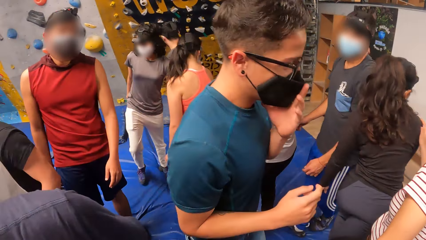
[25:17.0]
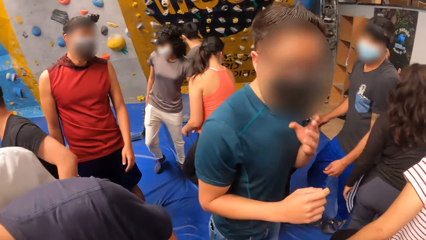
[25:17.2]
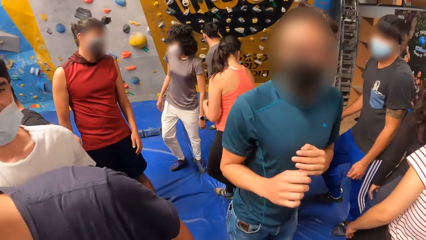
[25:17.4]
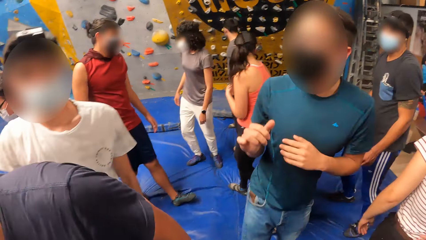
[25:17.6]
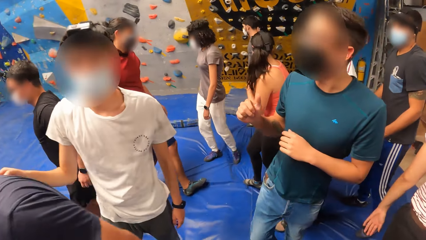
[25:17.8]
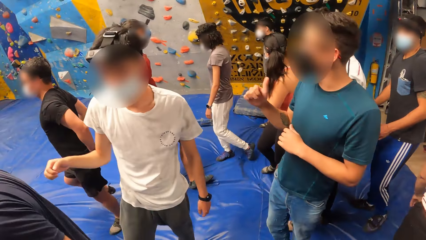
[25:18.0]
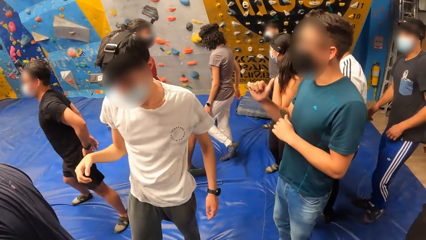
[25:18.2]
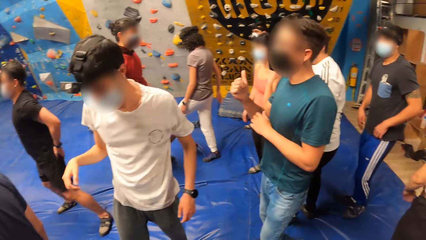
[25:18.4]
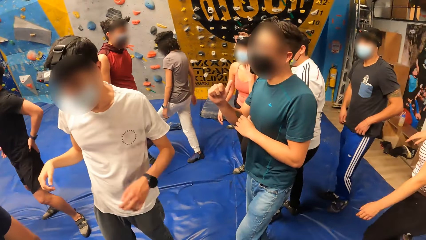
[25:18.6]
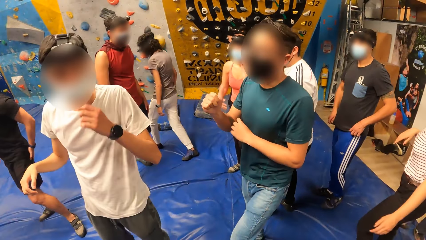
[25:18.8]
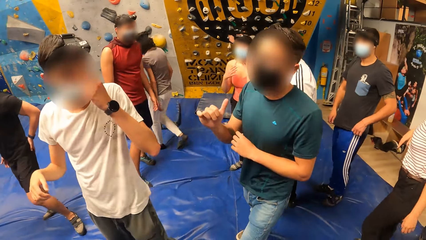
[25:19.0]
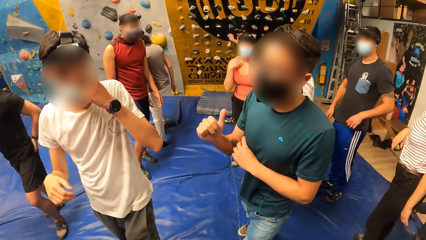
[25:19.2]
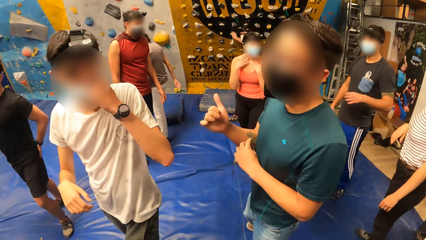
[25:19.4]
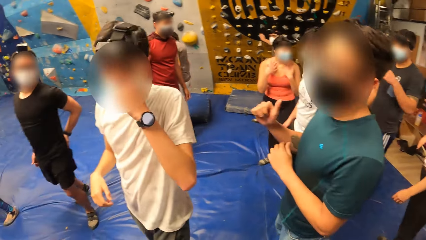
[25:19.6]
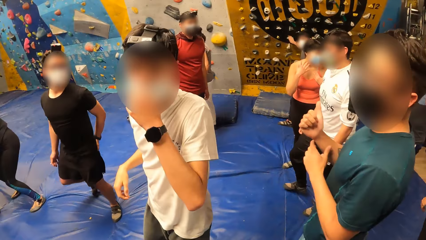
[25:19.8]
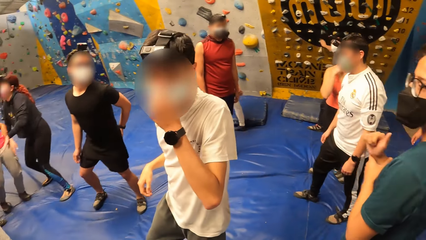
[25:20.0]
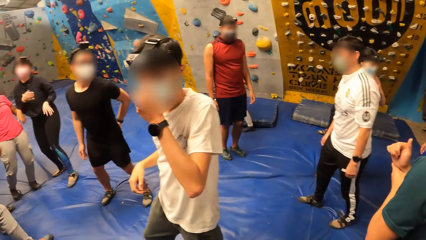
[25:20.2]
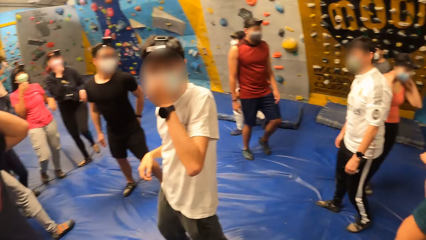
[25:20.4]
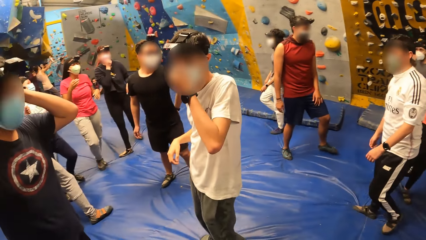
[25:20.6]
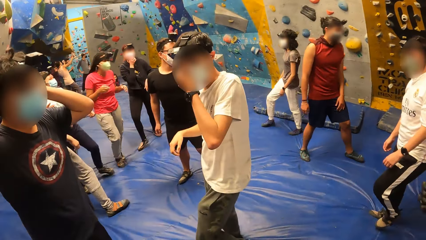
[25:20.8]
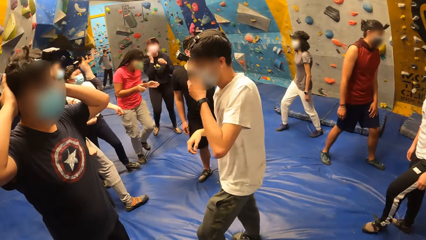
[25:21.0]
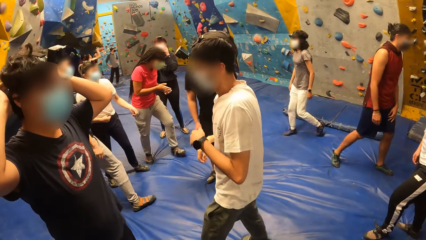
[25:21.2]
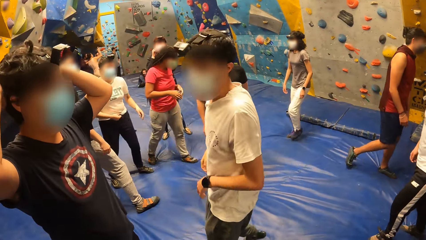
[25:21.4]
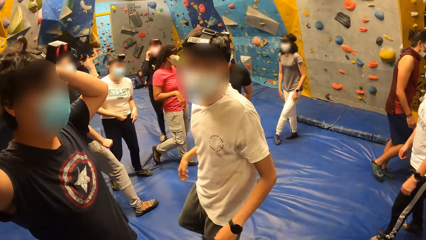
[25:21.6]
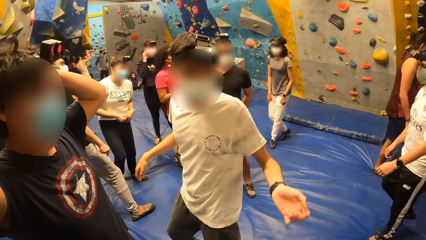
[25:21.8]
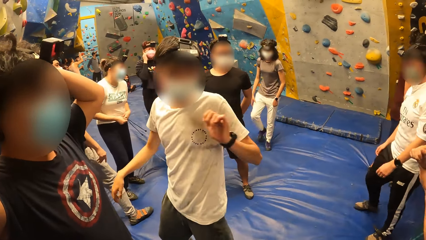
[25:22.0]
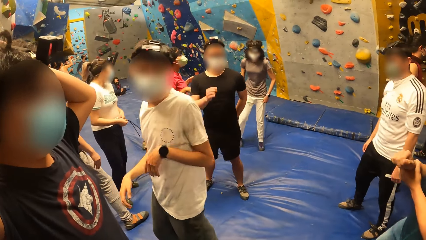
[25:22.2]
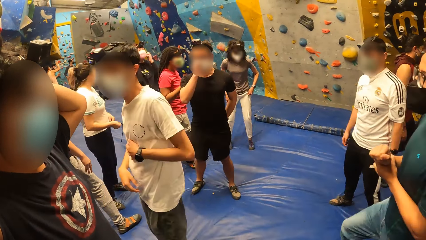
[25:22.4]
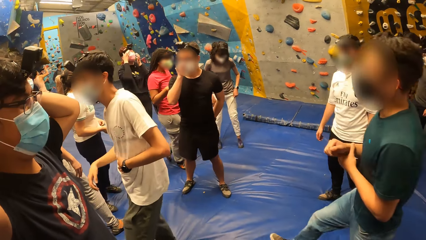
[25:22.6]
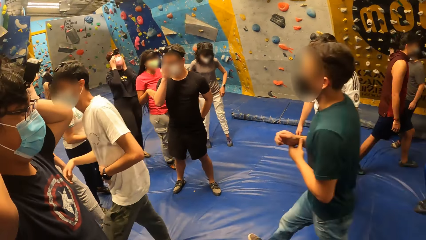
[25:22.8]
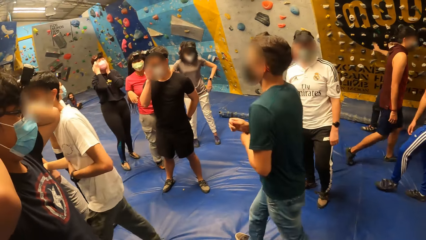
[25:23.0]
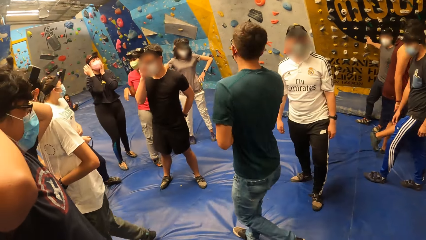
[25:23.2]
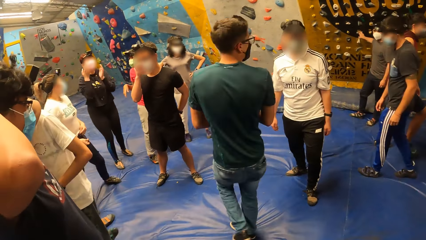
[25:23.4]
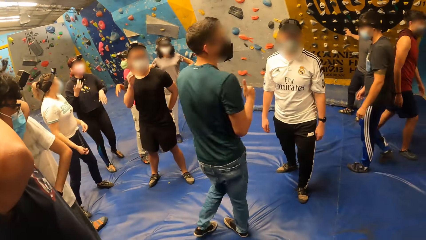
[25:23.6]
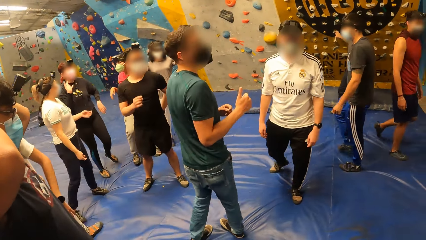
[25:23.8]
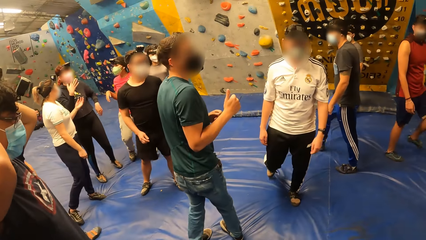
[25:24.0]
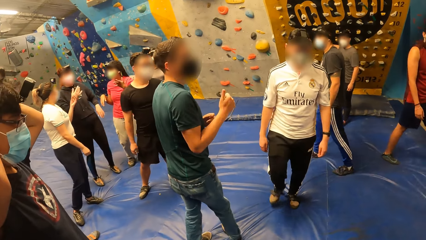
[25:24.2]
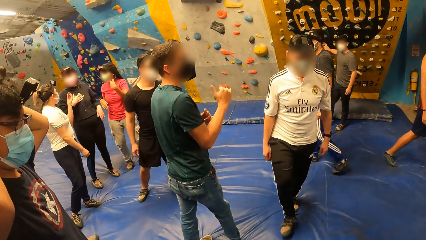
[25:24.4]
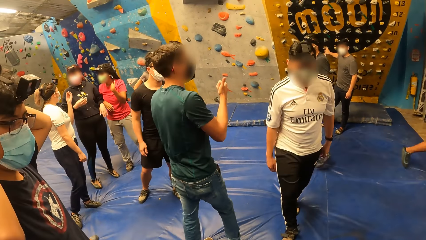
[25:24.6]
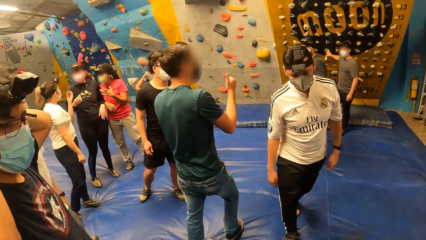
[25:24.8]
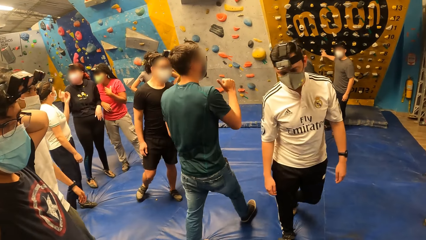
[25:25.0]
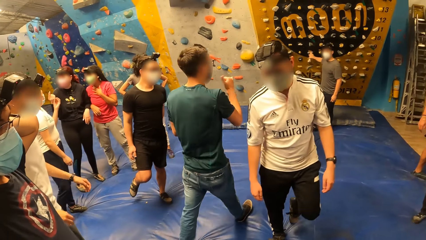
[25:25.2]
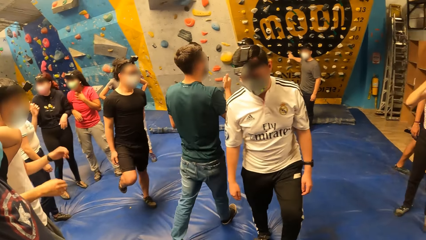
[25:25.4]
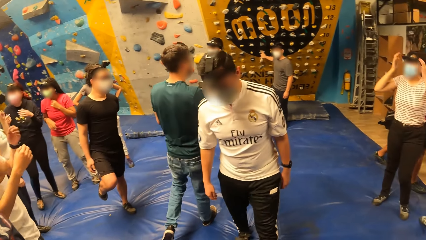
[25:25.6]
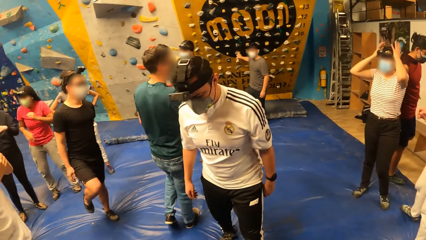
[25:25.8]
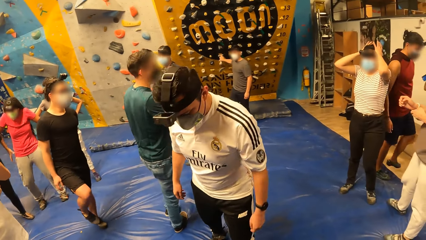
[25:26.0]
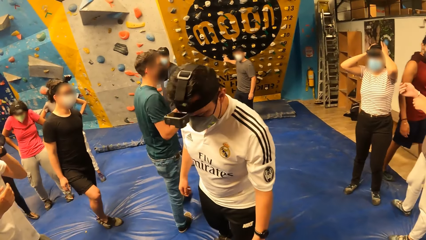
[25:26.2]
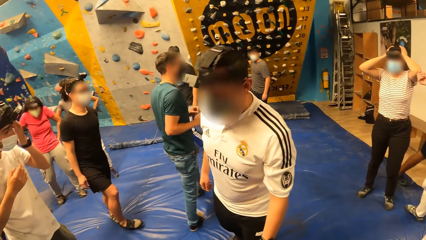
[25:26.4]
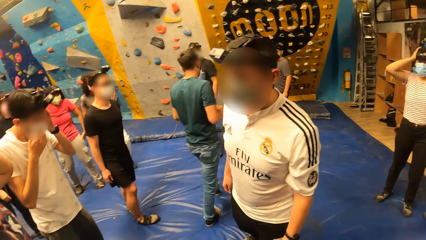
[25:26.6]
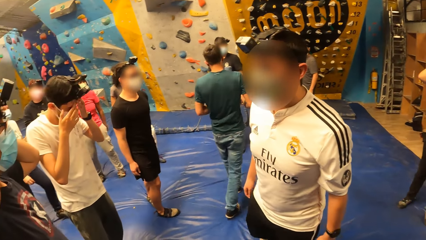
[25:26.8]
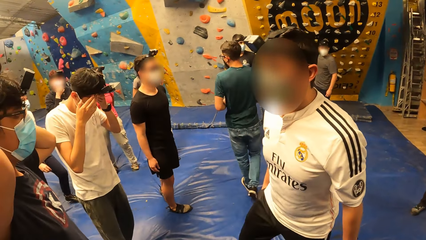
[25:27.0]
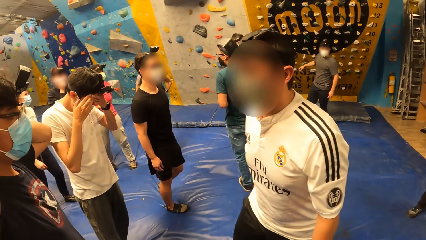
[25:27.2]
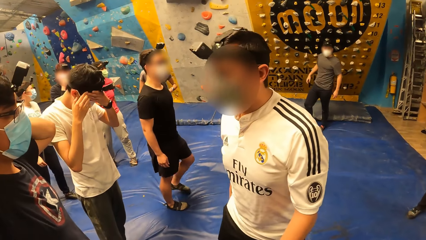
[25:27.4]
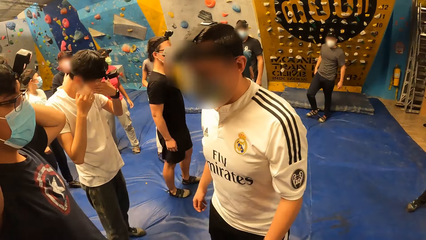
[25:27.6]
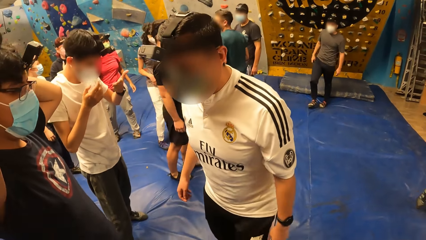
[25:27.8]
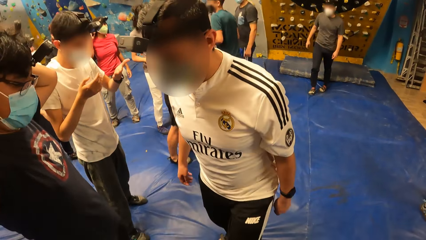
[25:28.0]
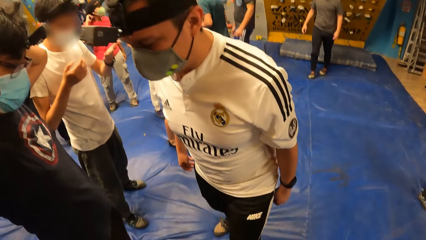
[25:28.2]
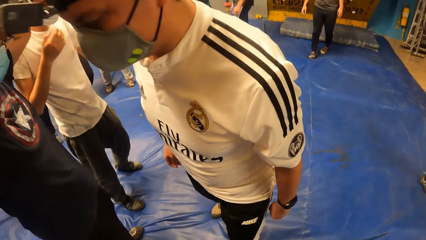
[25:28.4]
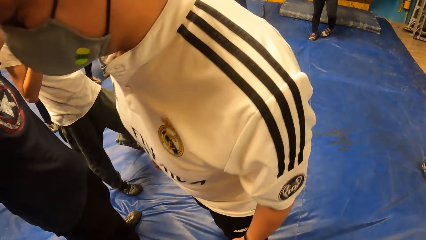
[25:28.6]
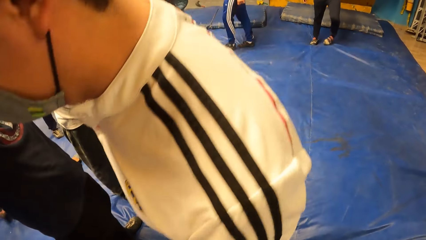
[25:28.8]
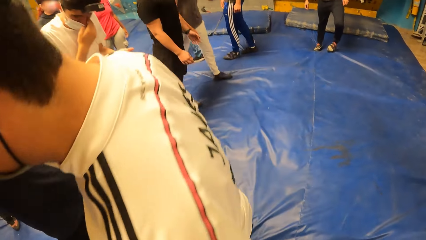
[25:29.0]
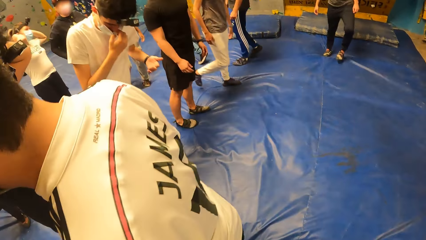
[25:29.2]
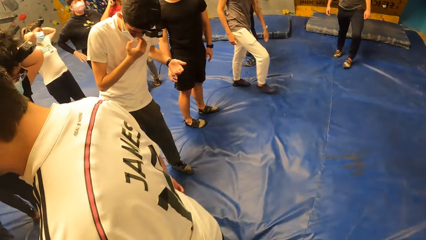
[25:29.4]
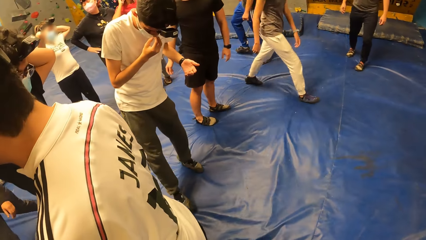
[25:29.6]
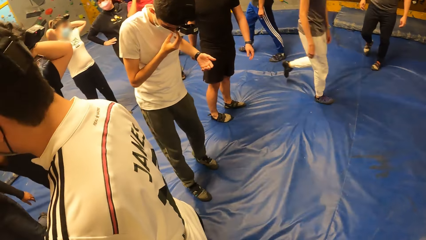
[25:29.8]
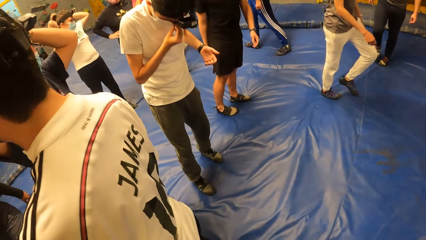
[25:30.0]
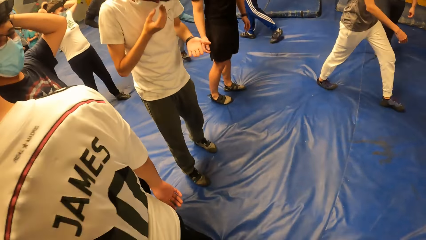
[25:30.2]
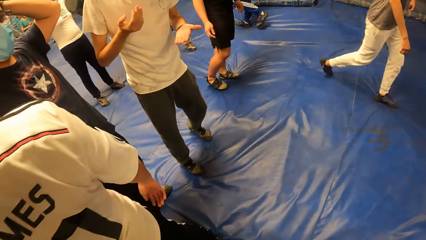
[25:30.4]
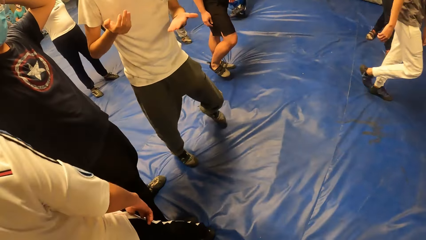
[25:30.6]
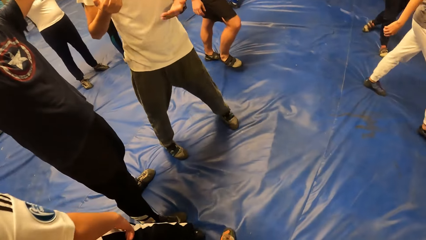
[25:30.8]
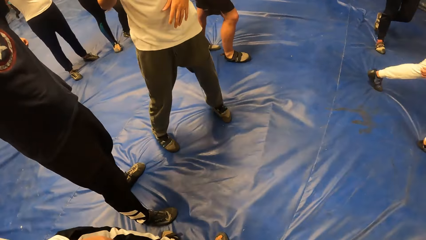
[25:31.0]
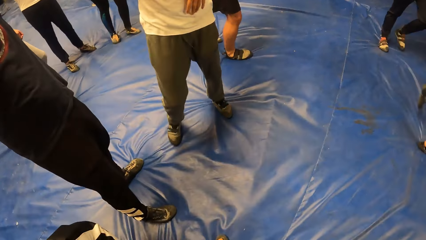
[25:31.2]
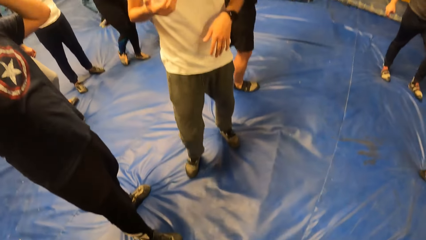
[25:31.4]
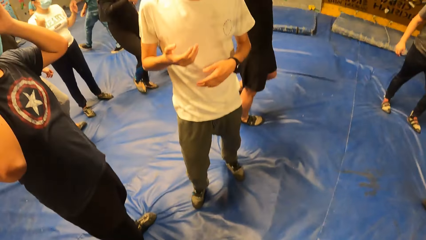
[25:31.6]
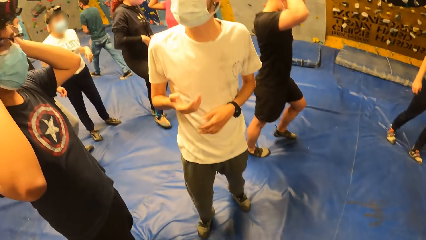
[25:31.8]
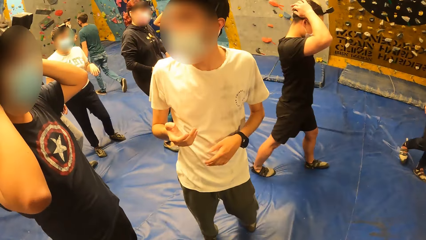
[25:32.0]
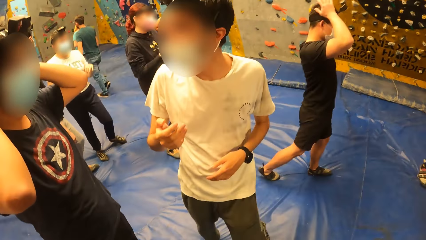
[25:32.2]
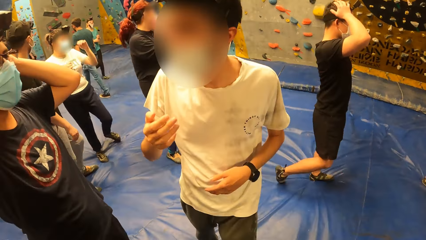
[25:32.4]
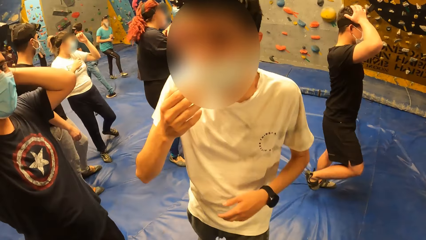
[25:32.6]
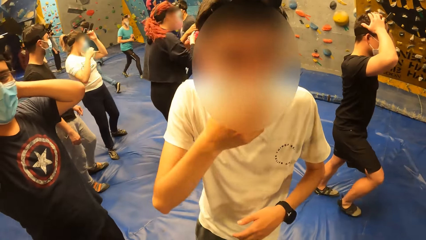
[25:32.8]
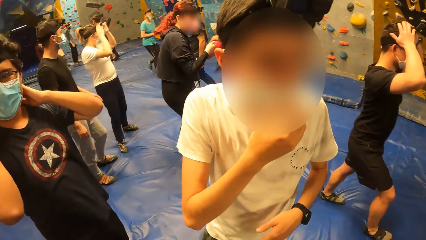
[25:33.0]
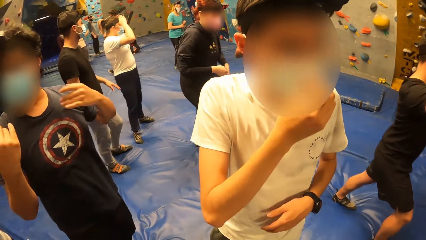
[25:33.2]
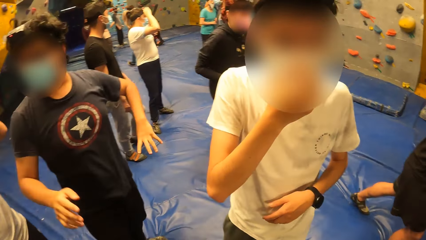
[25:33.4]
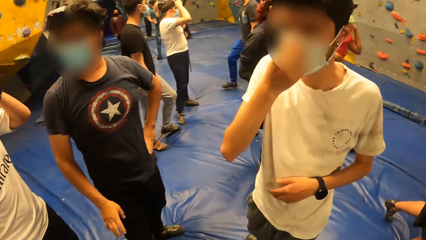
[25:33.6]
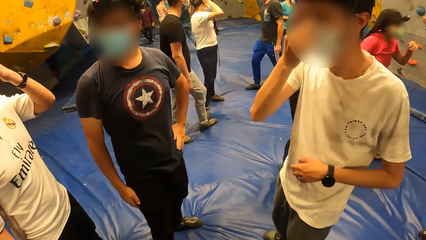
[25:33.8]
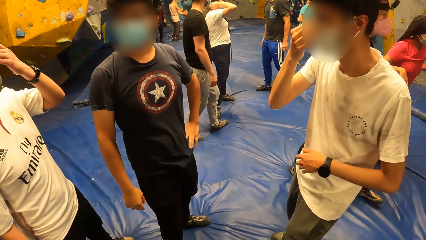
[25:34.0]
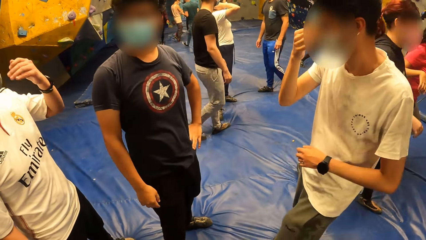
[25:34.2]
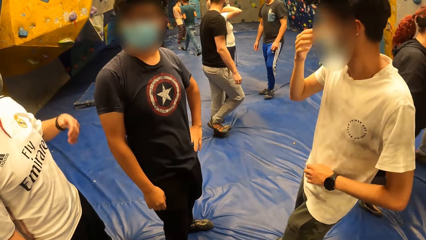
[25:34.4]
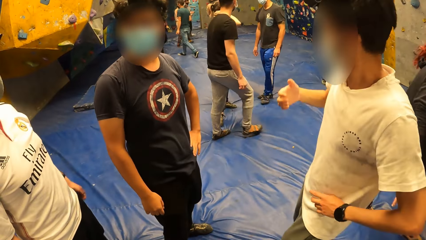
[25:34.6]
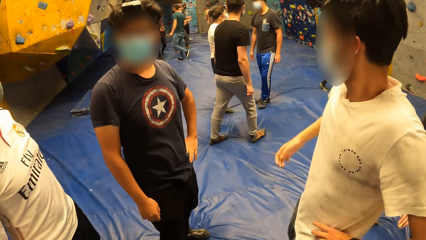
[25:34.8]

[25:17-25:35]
The man touches the nose mask on his face with his left hand. The camera wearer looks around. Another man interacts with the first man. The woman interacts with another woman and a third woman. The other man adjusts a nose mask on his face with his right hand. The other man interacts with the camera wearer, a third man and a fourth man.
